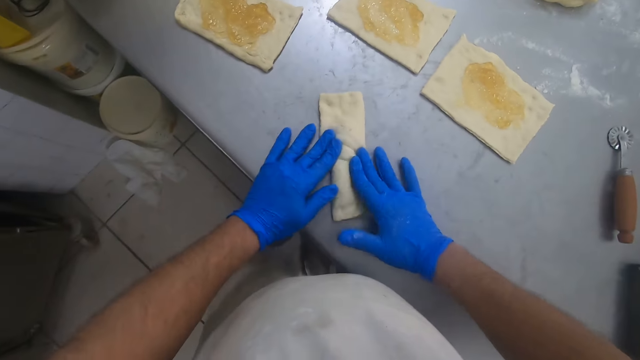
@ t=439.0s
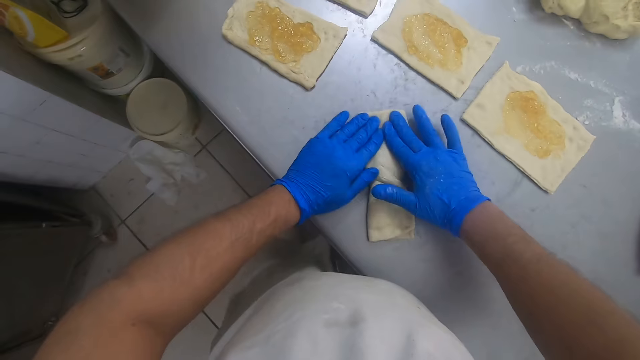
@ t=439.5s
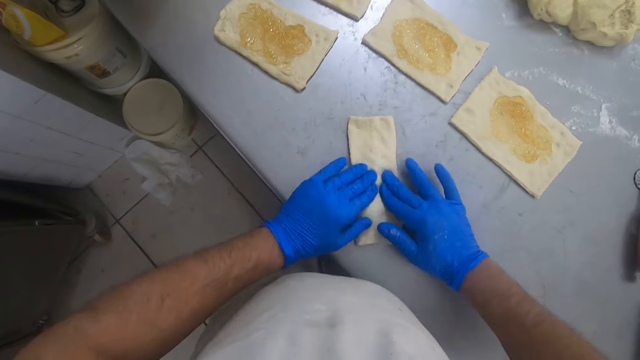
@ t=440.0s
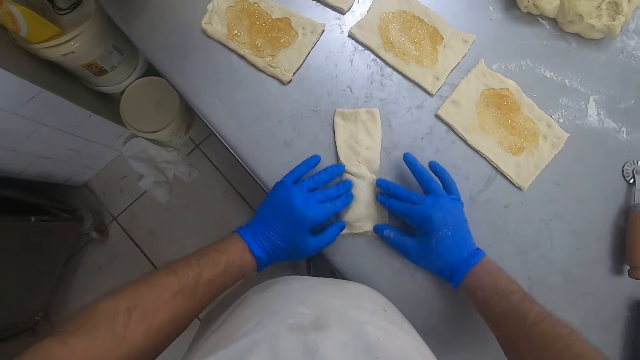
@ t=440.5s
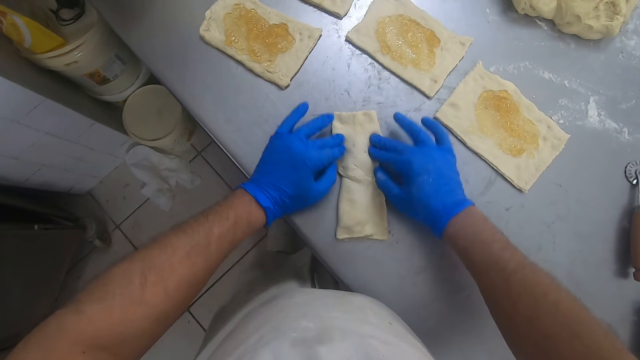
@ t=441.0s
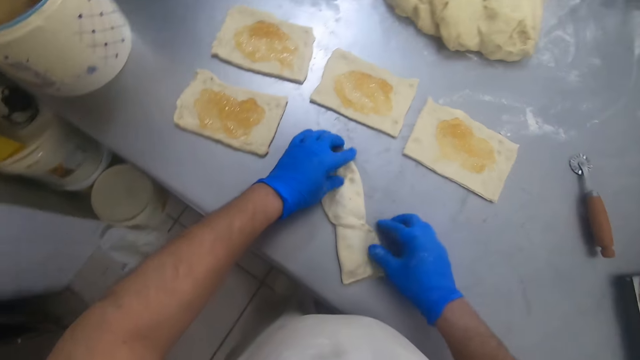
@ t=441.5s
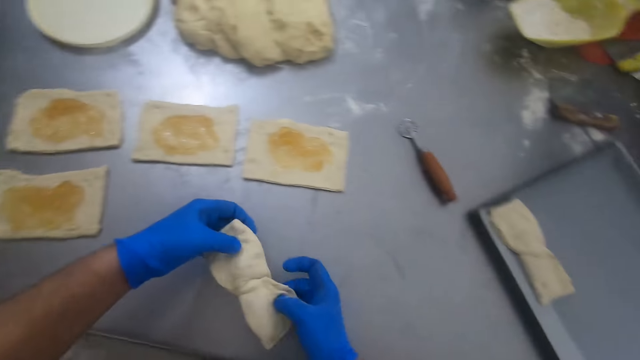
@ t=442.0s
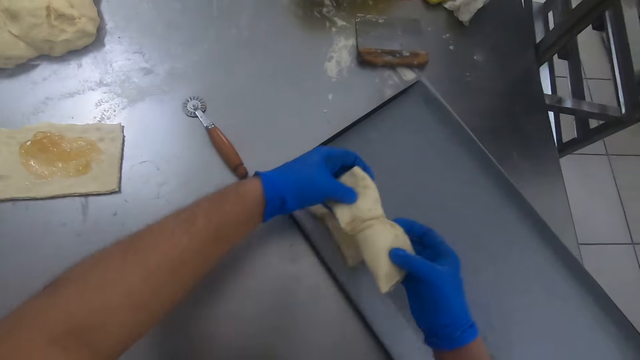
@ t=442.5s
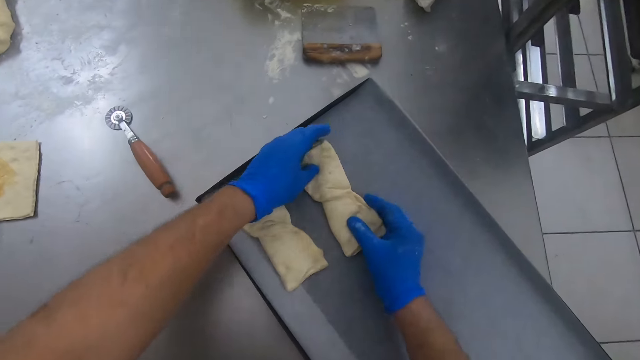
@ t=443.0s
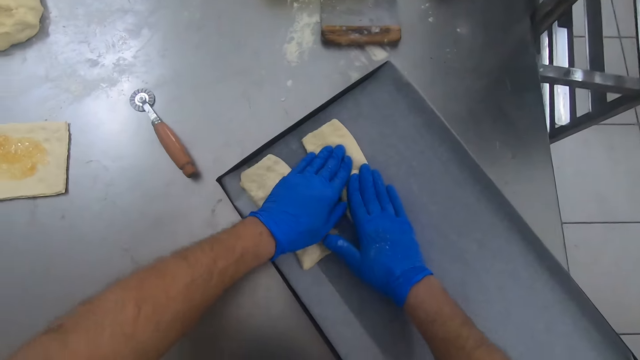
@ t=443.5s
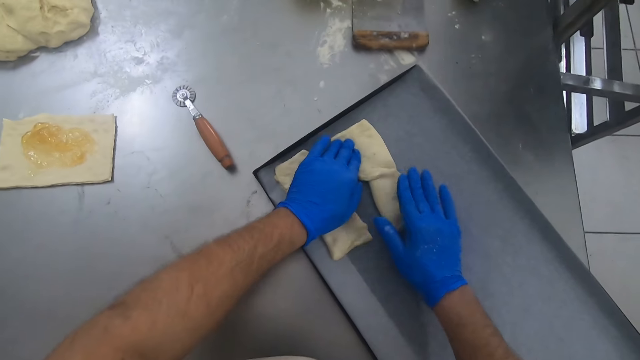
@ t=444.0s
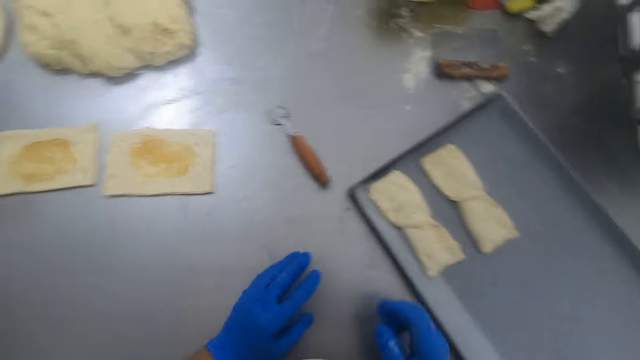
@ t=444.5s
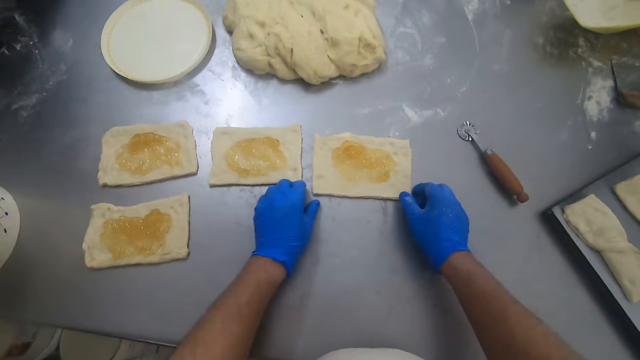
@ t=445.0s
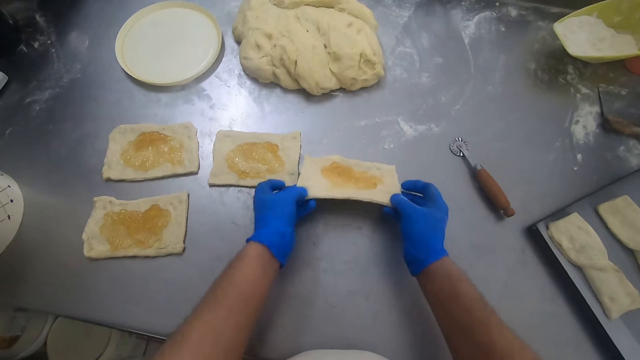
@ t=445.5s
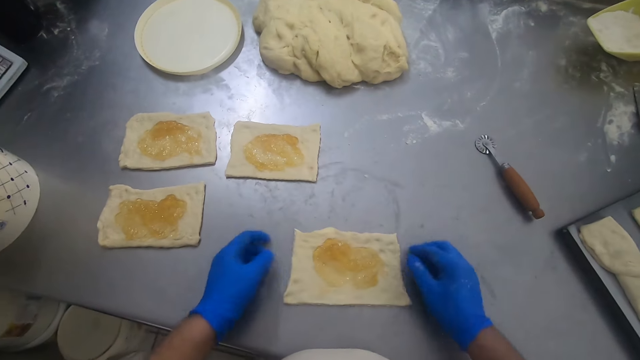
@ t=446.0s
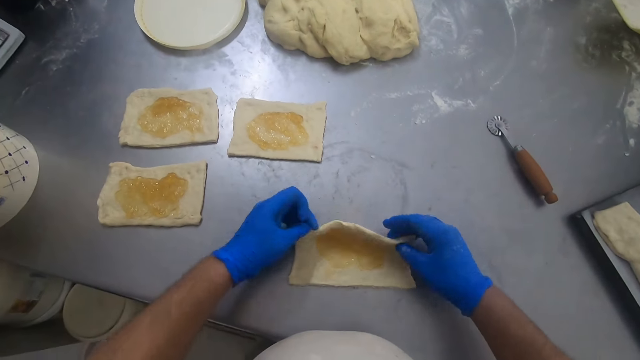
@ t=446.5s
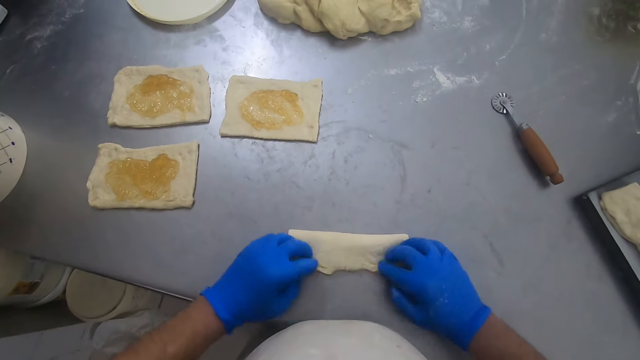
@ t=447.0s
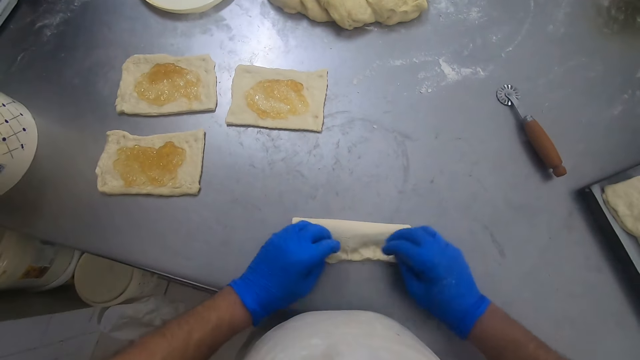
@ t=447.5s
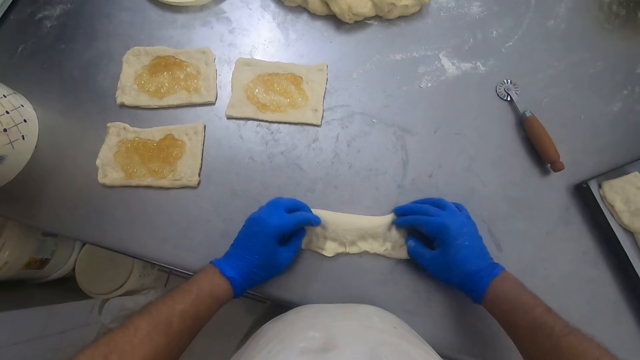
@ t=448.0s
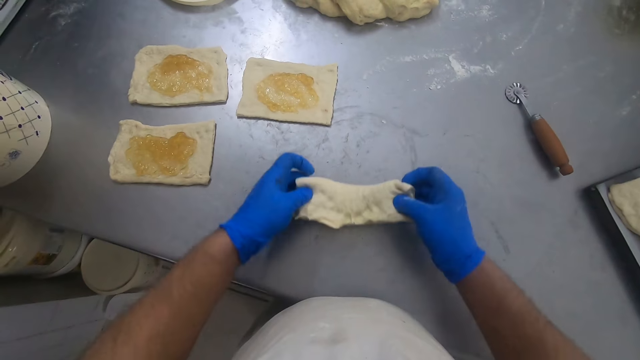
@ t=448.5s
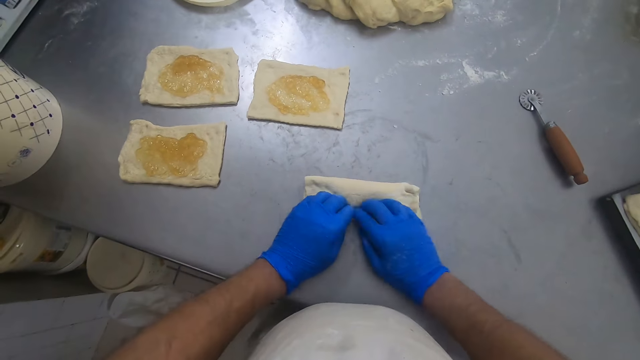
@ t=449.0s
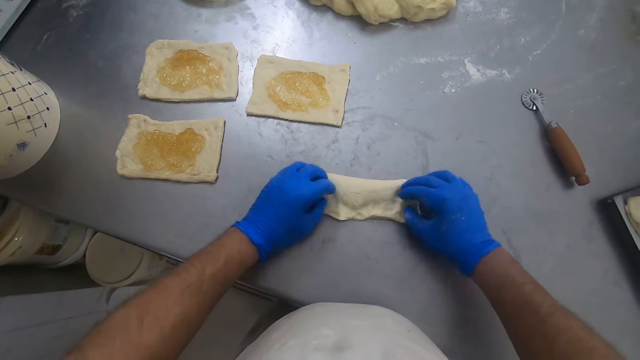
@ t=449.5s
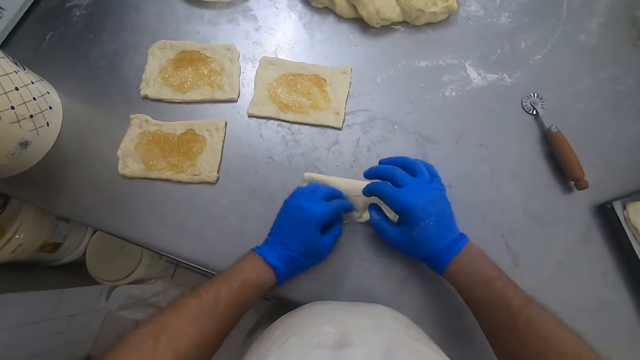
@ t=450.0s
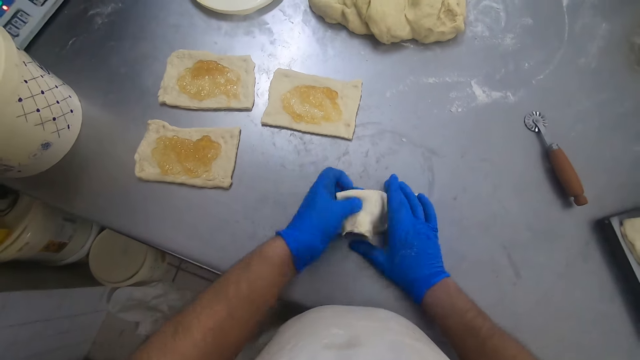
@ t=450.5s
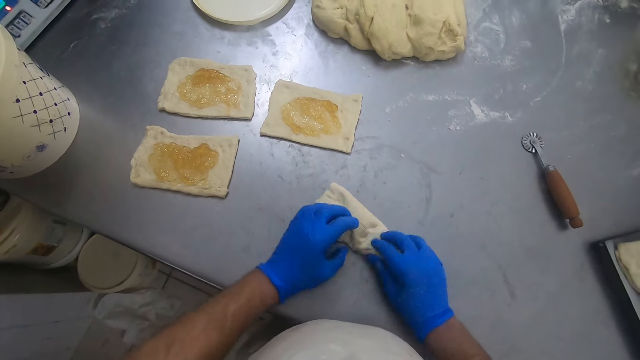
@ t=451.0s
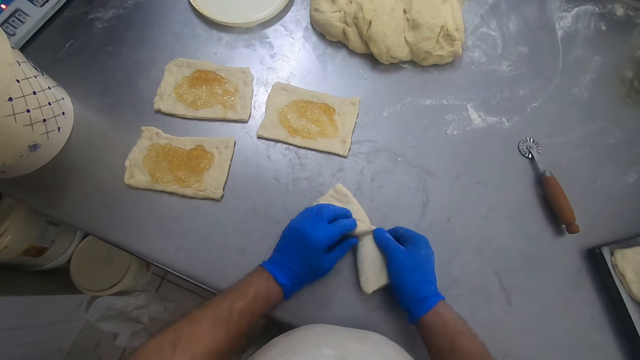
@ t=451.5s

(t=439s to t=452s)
The camera wearer picks the dough from the baking table. They set the dough in the sheet pan on the baking table. They spread the dough. They move one of the rectangular doughs on the baking table. They fold the rectangular dough into an X shape on the baking table. They mold the dough.

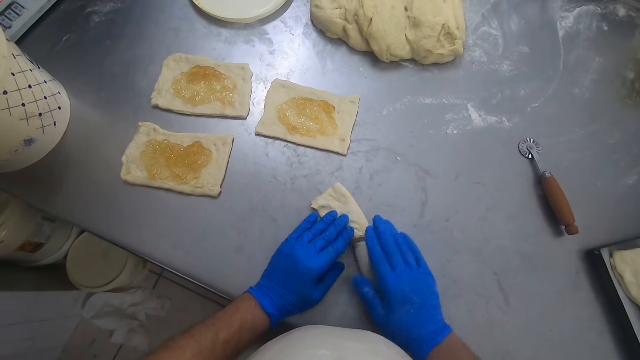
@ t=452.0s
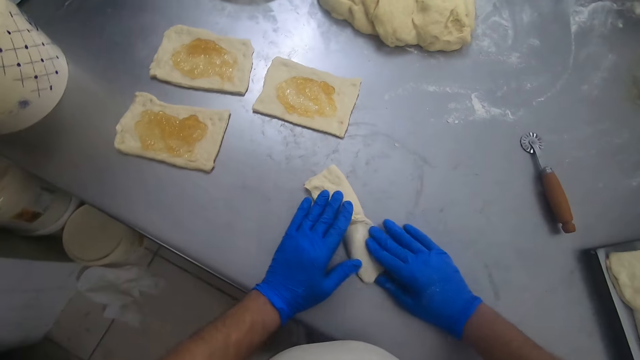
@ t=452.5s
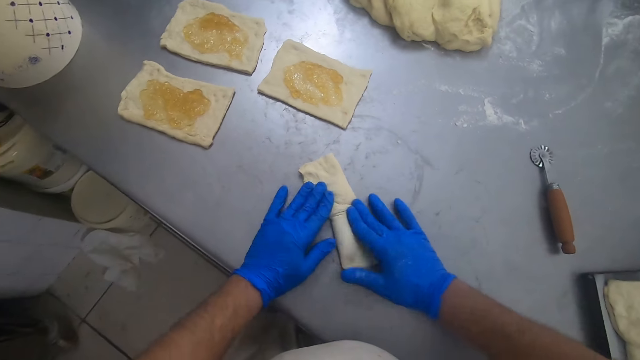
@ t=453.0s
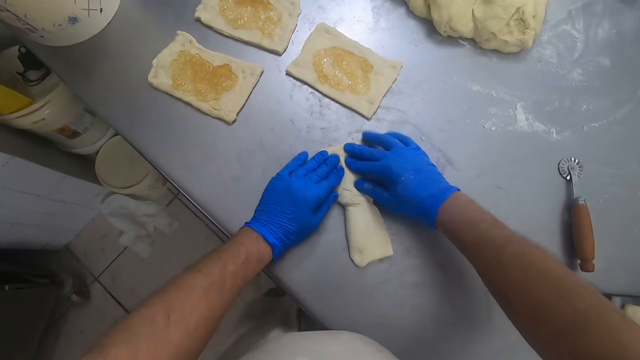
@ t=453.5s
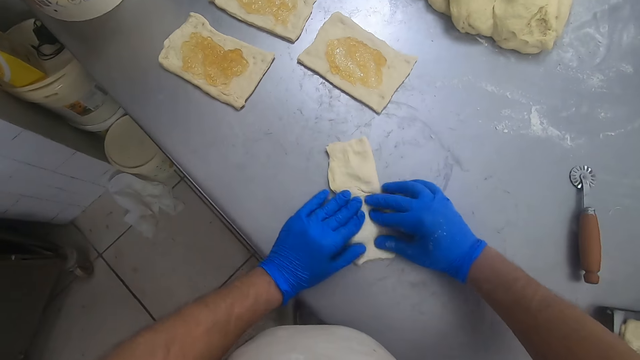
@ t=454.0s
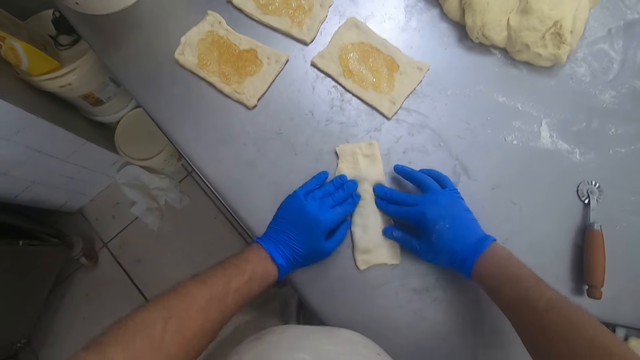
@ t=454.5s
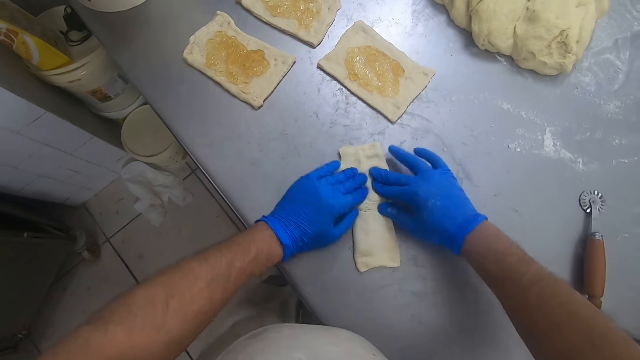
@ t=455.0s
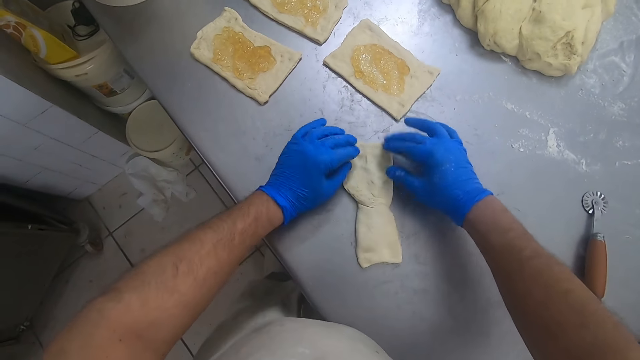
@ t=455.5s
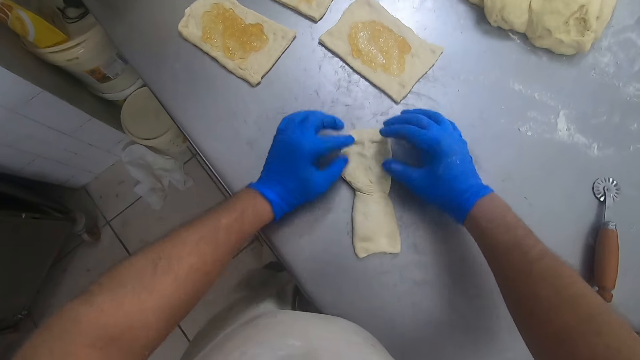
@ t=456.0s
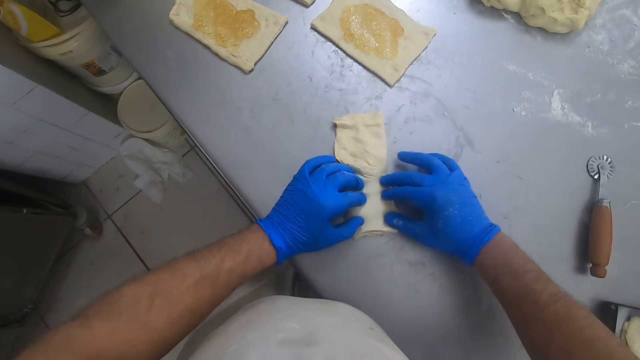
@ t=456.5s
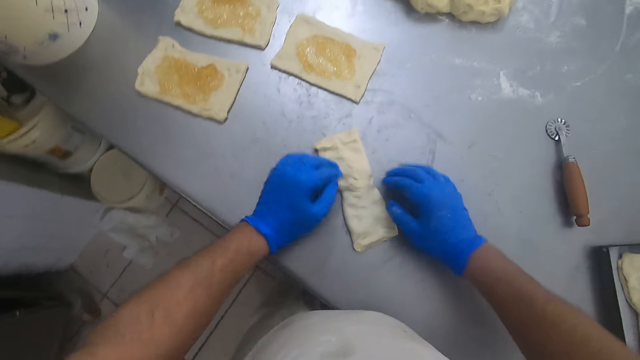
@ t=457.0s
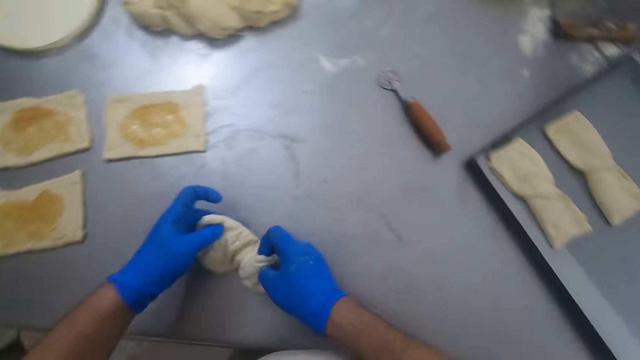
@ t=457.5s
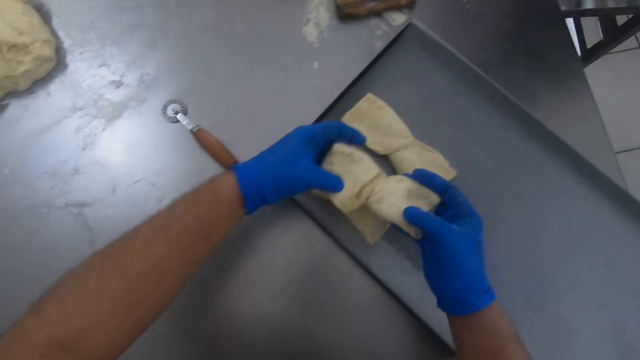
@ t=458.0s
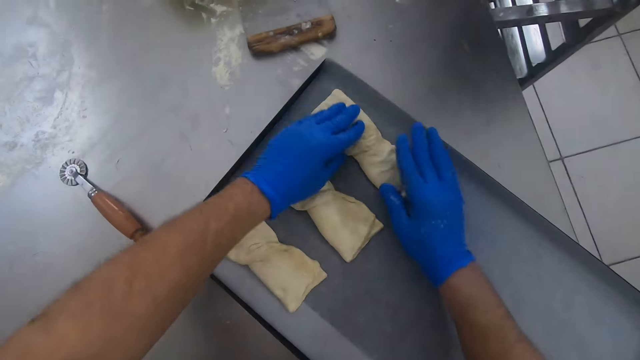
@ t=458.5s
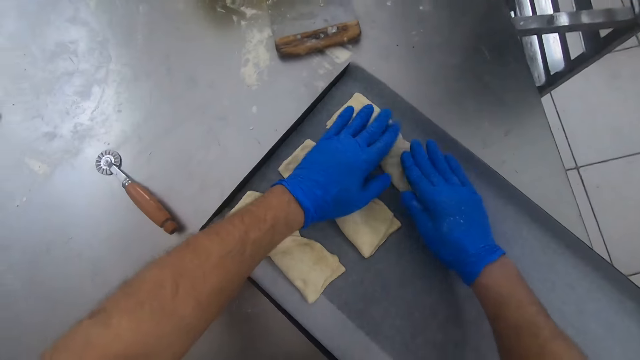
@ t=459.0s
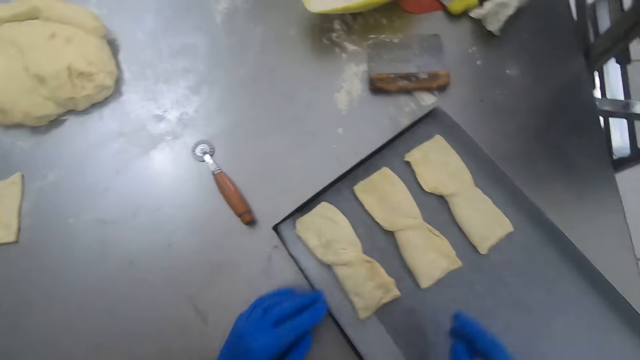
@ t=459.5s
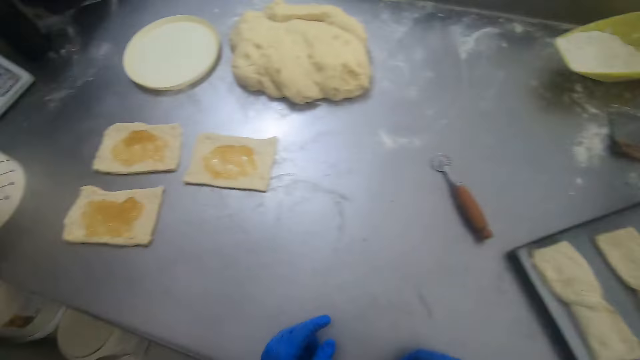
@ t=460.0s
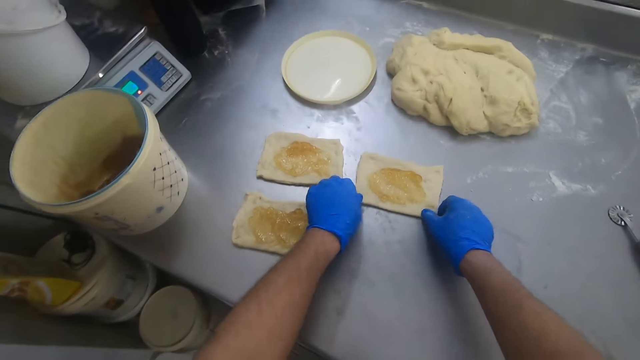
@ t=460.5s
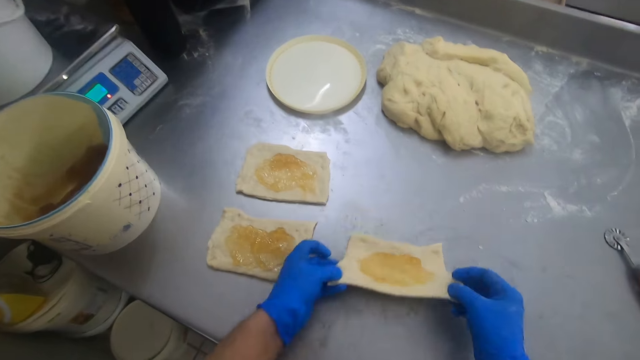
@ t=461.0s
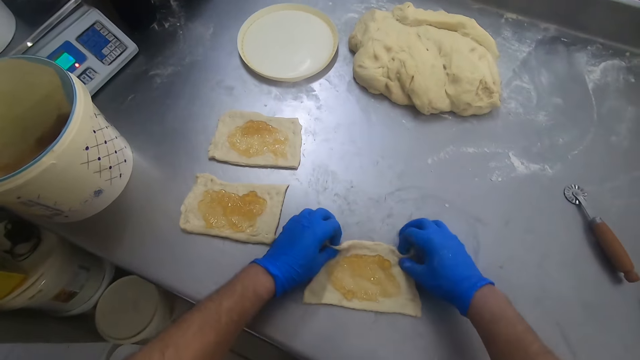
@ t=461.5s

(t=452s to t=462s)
The camera wearer picks the dough from the baking table. They set the dough in the sheet pan on the baking table. They move one of the rectangular doughs on the baking table.
